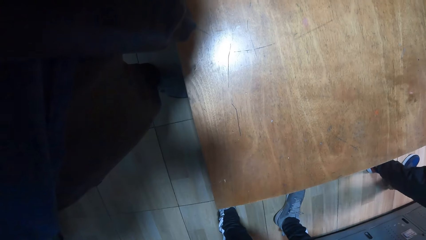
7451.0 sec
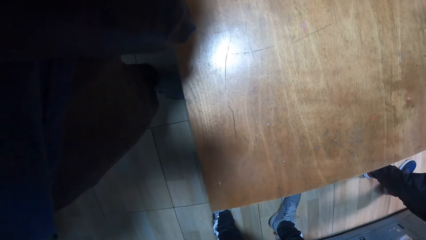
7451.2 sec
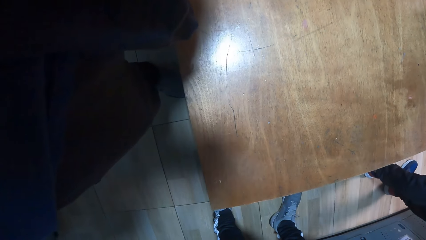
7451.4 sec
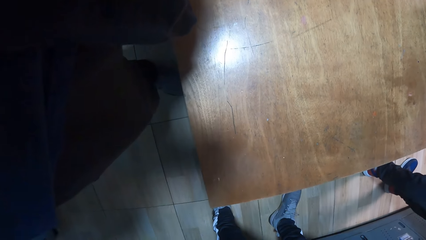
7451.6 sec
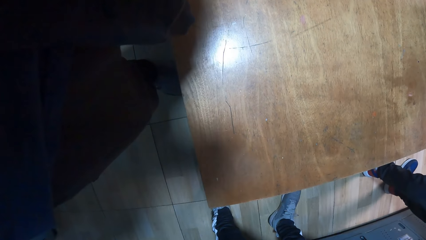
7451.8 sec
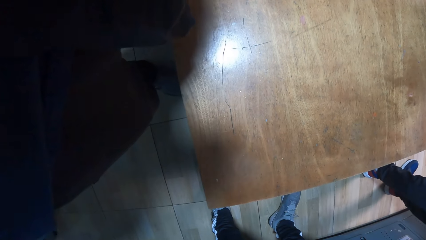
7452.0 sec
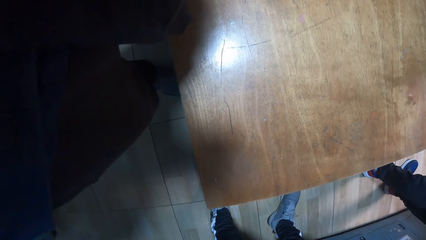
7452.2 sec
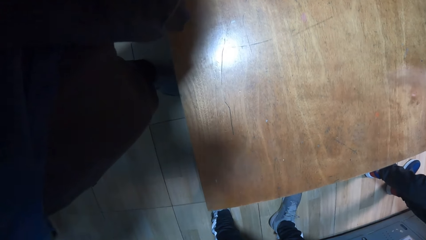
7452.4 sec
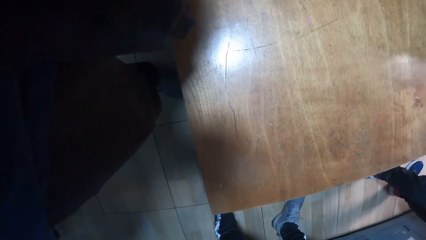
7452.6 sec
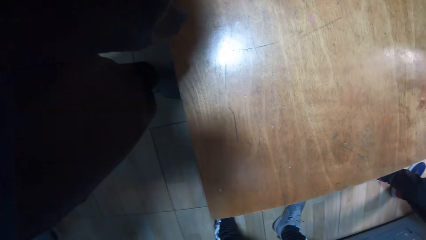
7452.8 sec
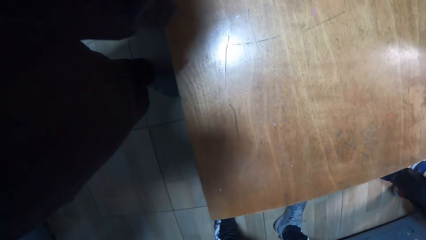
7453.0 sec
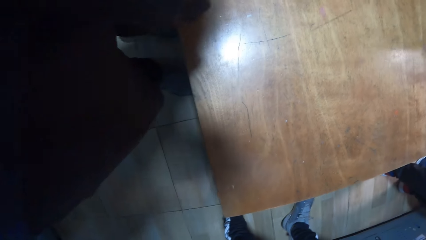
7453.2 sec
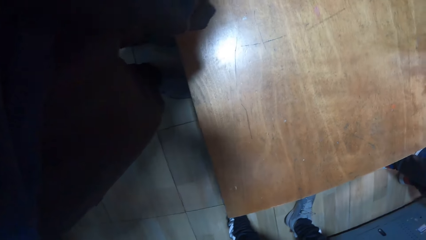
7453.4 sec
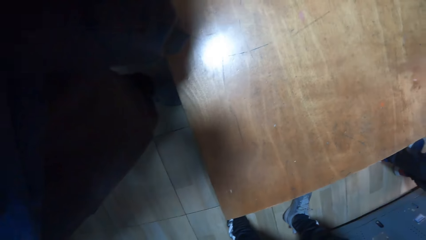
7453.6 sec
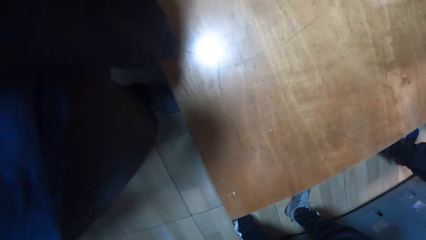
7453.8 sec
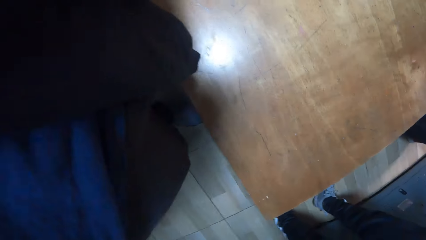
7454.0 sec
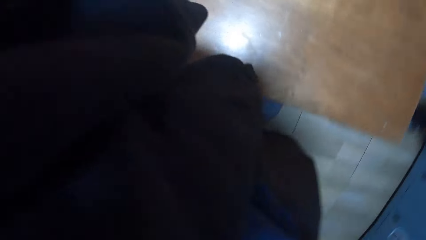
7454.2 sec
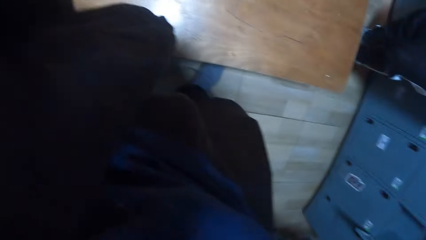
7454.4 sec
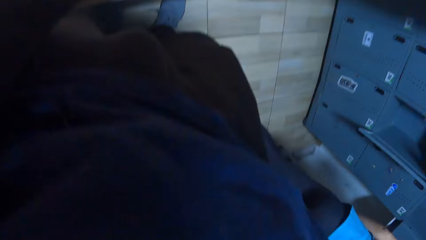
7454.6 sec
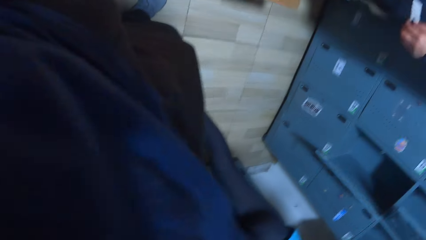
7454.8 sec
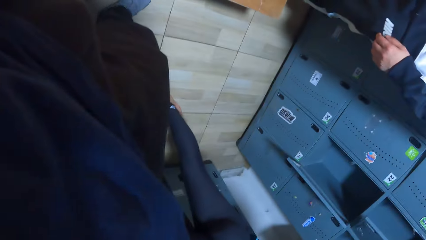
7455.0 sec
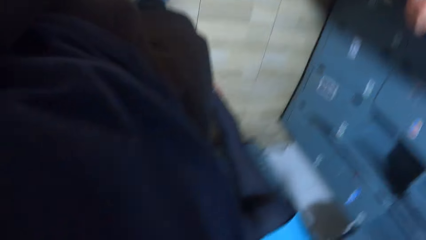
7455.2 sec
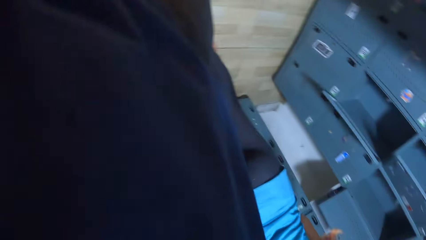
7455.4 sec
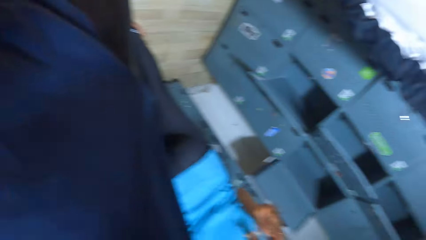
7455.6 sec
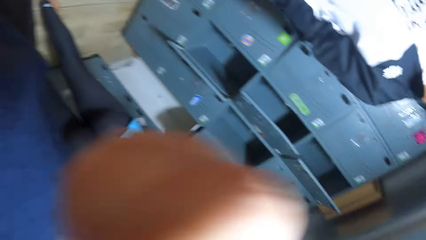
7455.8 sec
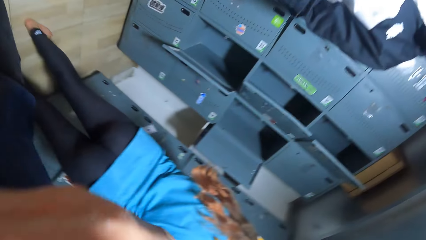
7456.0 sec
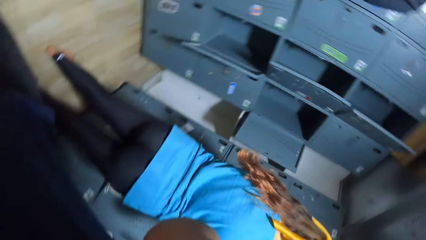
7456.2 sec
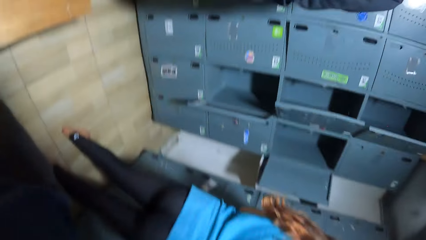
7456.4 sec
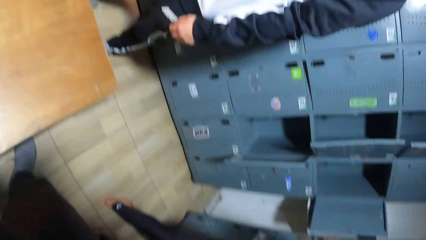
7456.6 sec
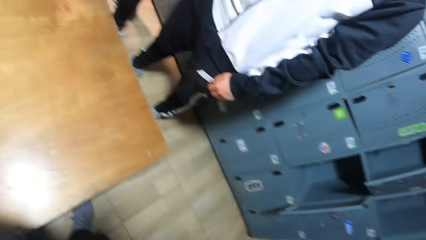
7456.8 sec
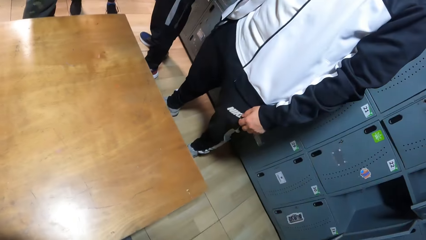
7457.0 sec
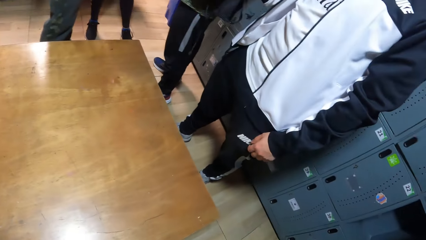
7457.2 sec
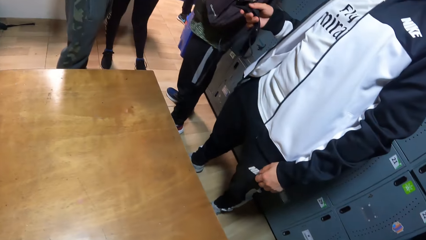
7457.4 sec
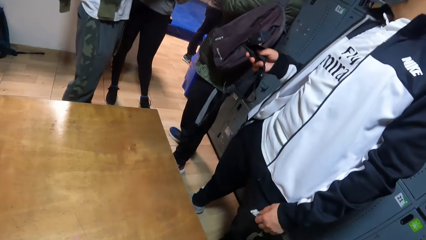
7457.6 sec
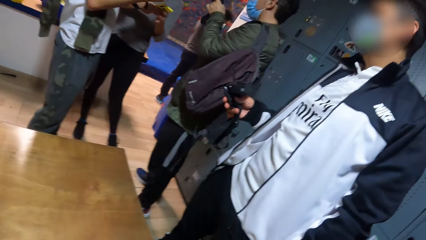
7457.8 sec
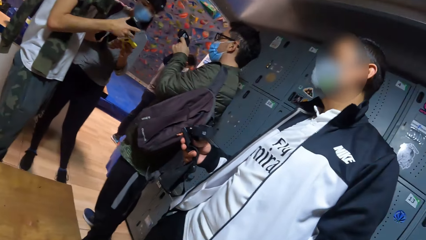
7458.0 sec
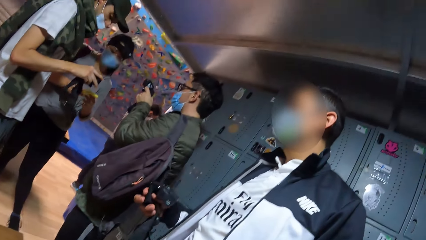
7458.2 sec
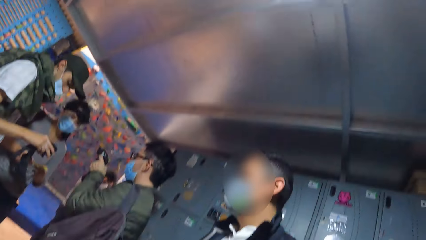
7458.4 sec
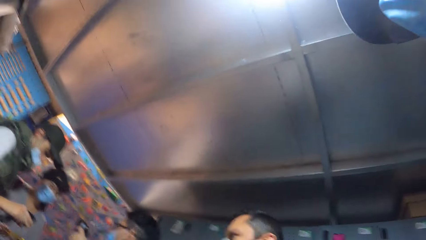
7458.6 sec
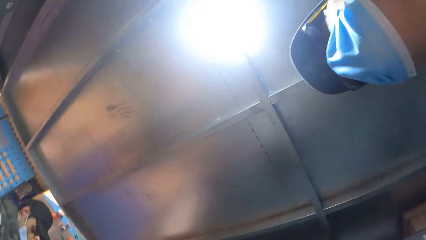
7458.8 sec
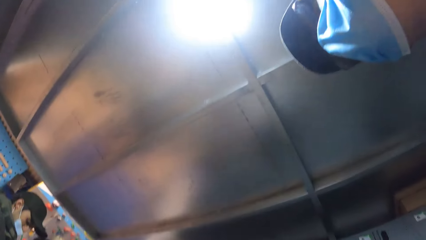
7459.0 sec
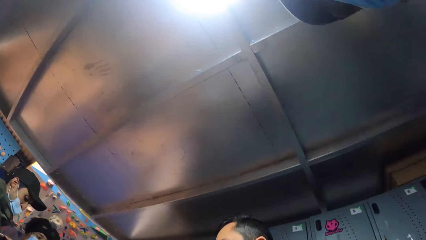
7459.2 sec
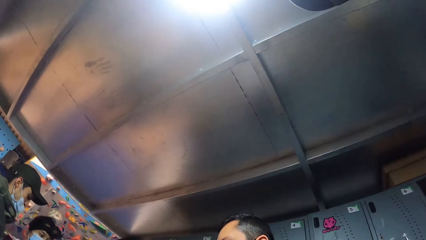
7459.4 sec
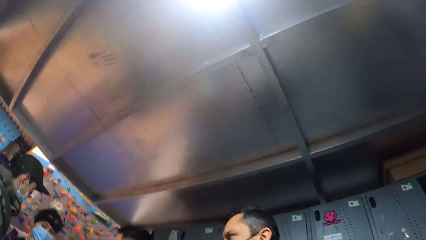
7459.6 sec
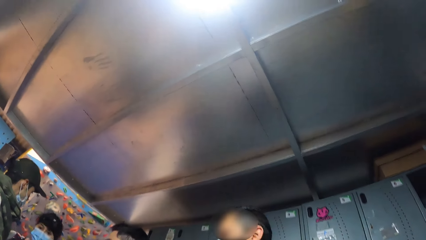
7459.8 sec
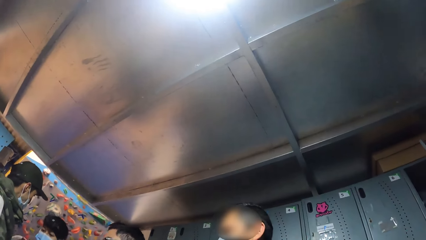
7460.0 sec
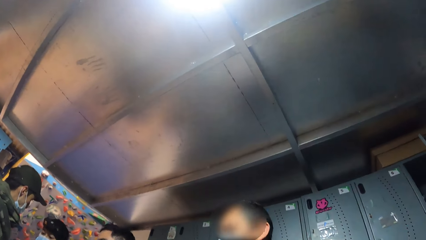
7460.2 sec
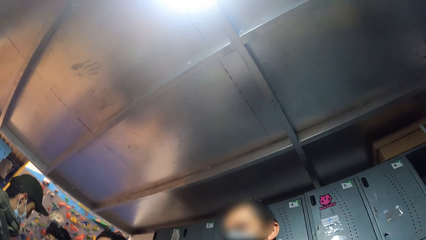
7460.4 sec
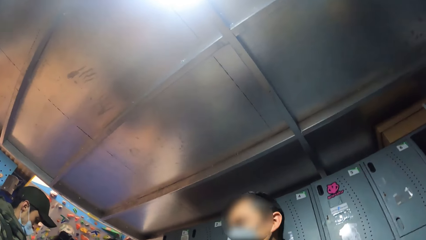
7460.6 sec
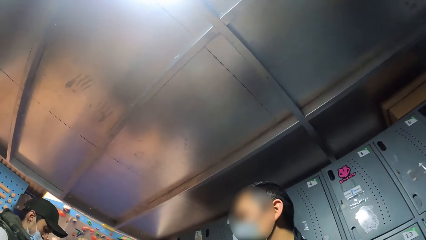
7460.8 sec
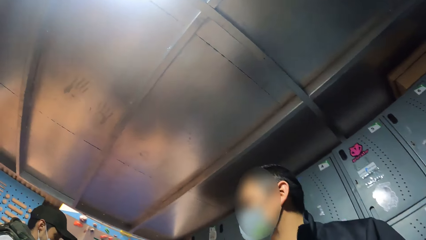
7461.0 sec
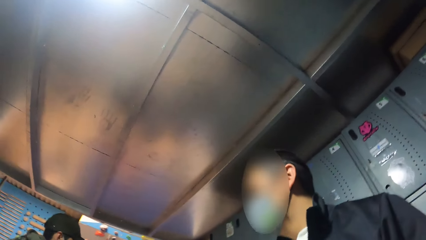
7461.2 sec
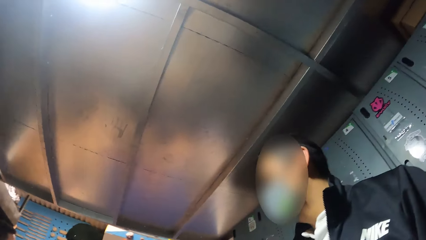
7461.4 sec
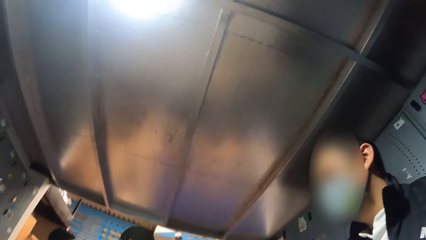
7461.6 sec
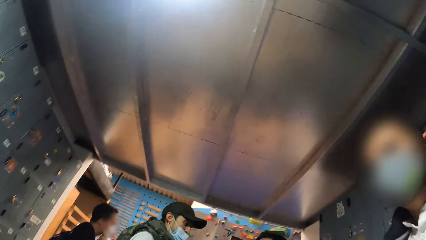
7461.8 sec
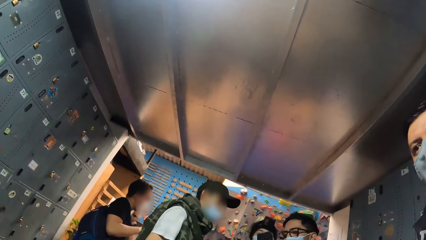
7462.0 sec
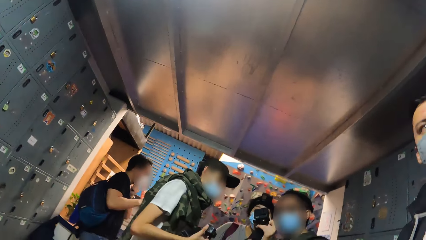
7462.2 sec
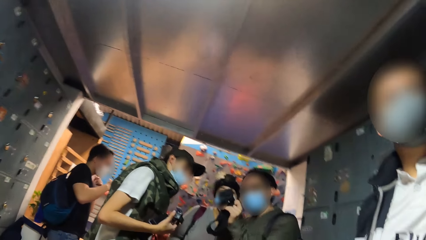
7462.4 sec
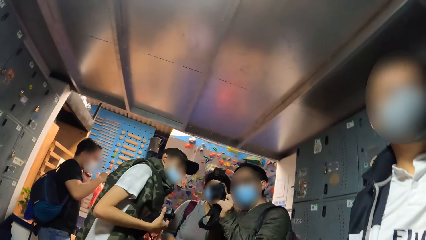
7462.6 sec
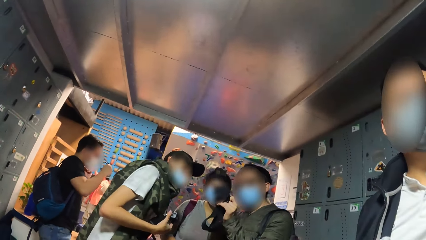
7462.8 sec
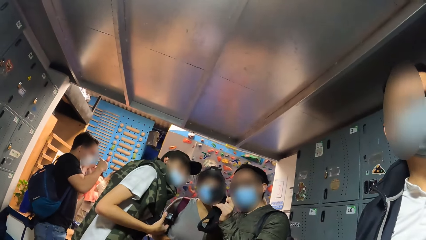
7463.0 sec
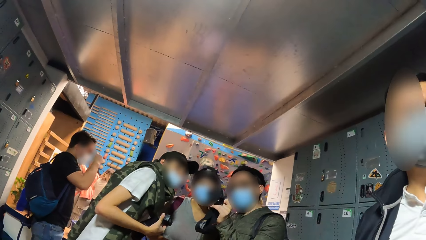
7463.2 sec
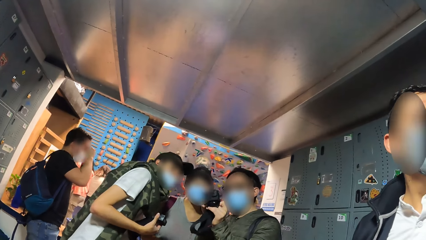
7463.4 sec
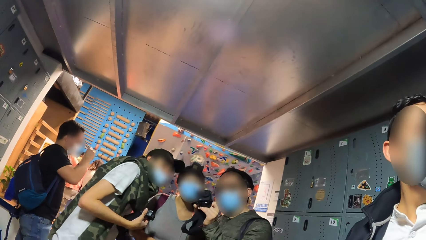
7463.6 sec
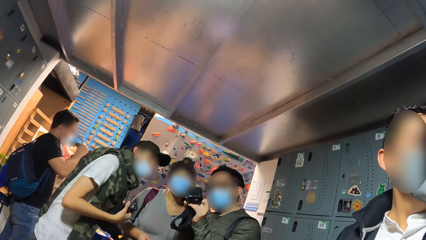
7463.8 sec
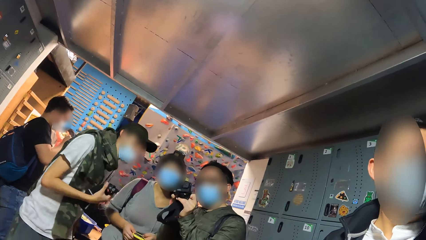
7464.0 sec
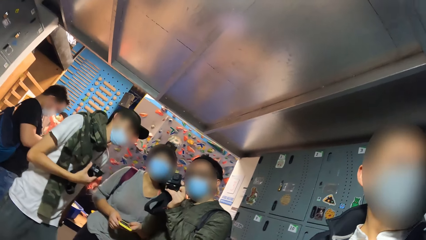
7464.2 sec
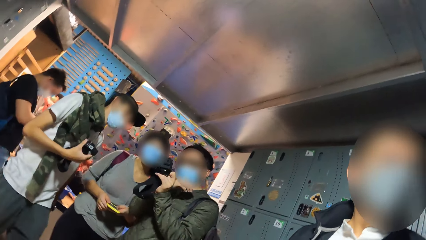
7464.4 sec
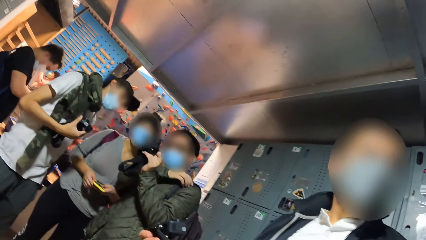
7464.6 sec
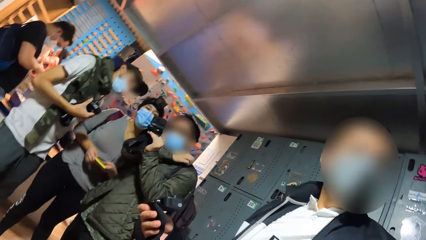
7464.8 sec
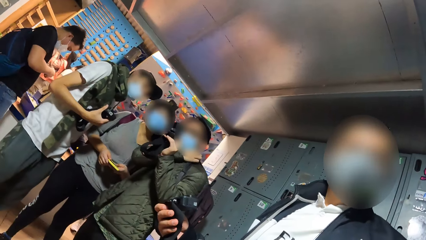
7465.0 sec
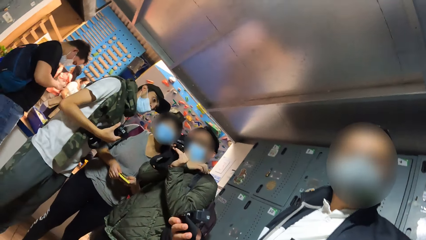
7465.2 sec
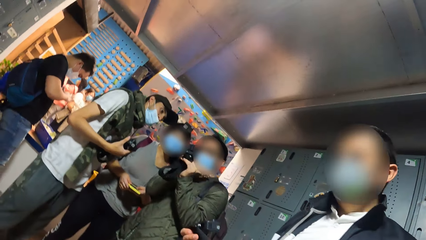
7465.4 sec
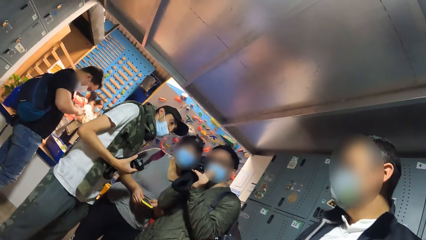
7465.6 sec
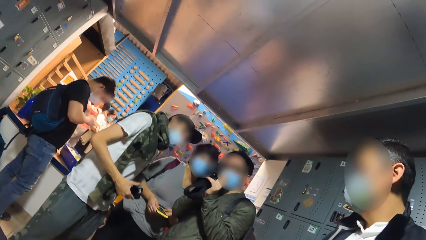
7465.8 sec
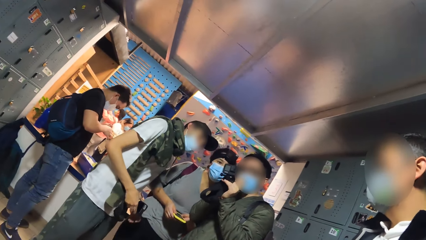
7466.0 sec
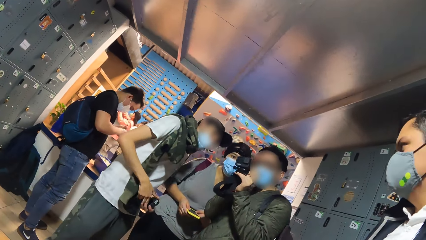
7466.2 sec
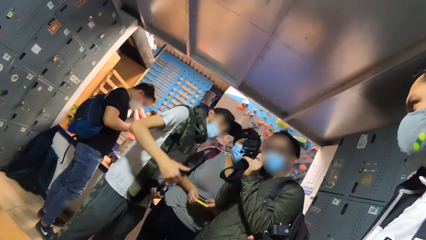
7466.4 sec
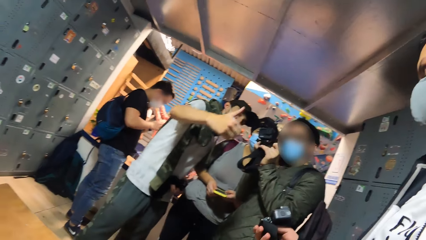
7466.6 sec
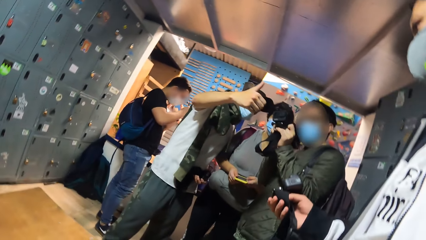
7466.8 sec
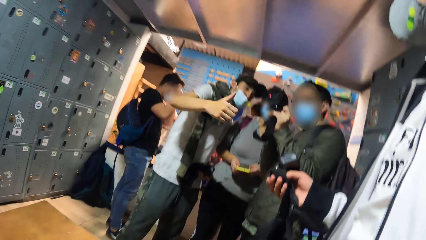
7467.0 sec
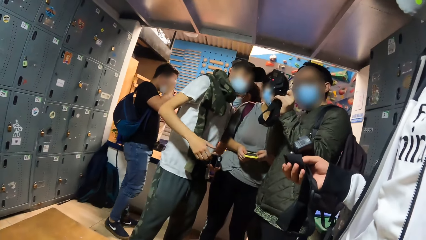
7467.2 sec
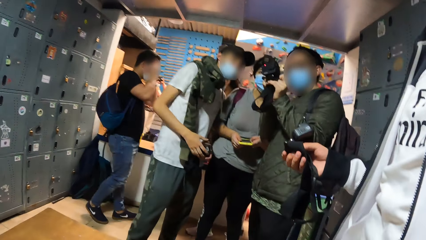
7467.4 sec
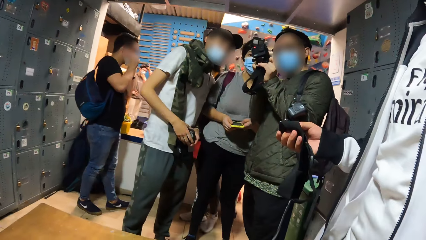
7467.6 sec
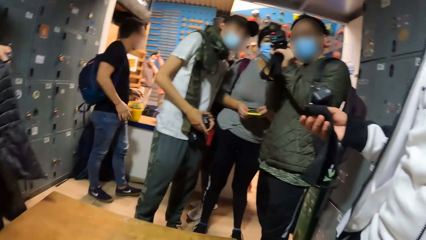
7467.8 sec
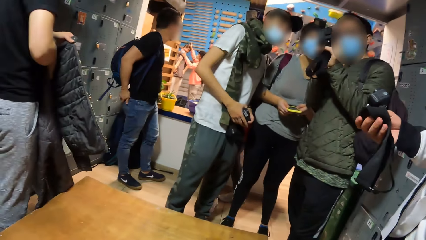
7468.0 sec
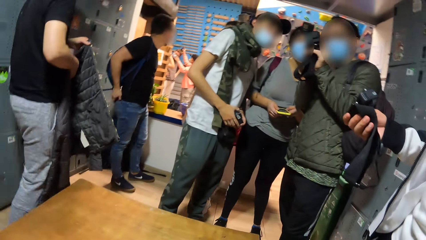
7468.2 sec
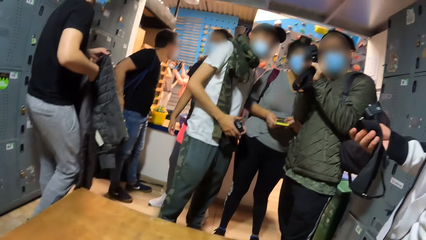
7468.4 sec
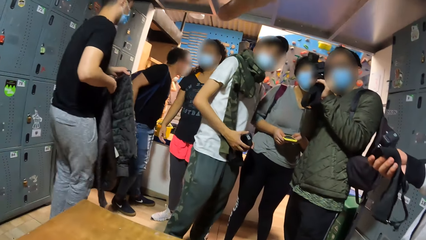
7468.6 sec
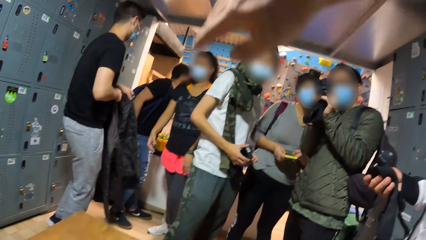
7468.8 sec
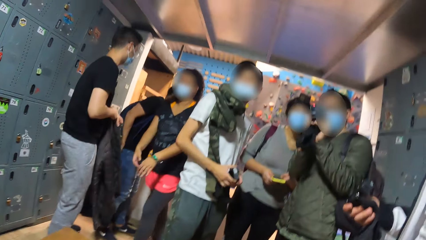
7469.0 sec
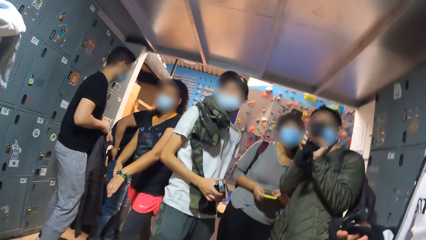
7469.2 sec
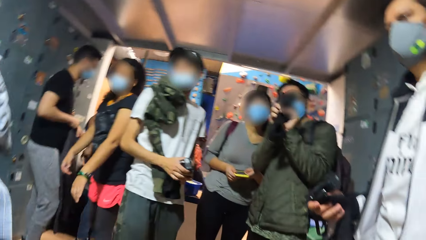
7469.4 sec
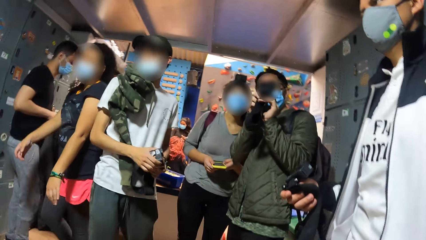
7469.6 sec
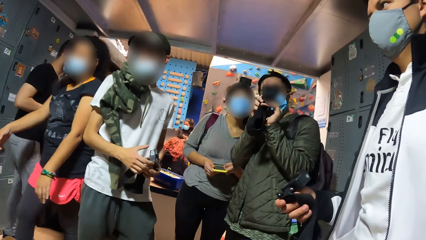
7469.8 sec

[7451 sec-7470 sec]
The camera wearer stares around the room. A man converses with a woman, and another man with a device in his left hand. The woman holds a phone in her hands. The other man gesticulates with his right hand.
